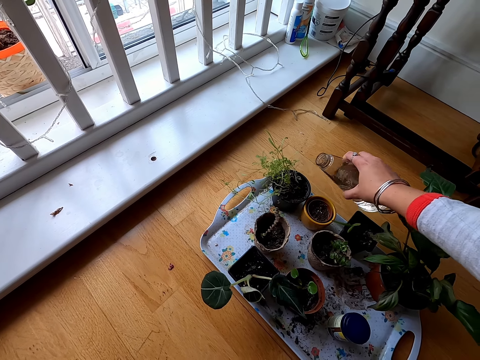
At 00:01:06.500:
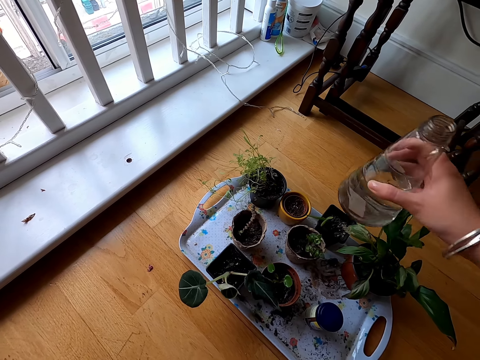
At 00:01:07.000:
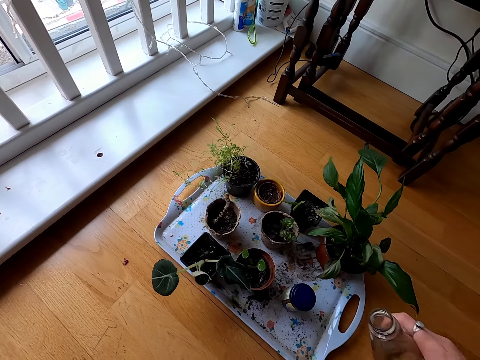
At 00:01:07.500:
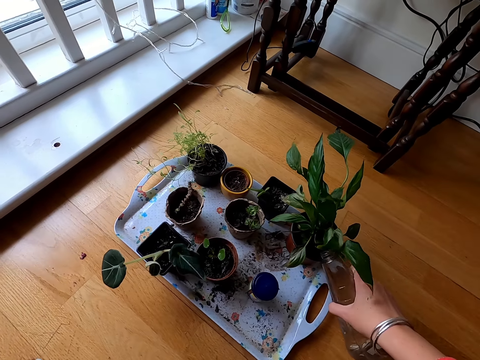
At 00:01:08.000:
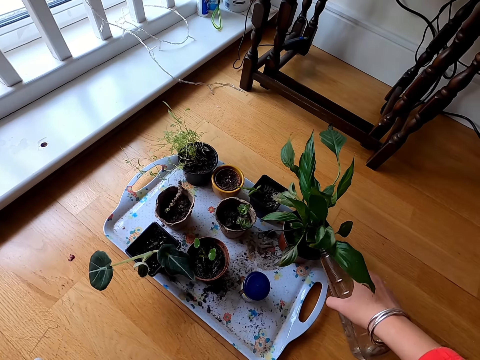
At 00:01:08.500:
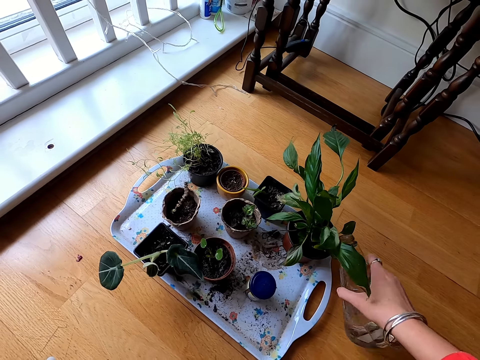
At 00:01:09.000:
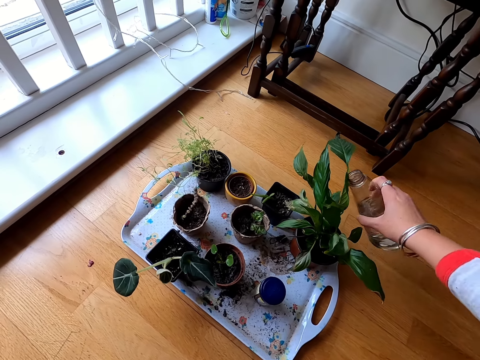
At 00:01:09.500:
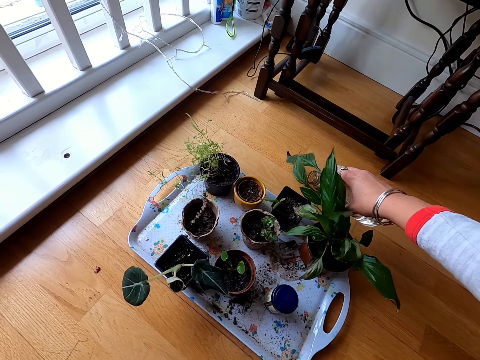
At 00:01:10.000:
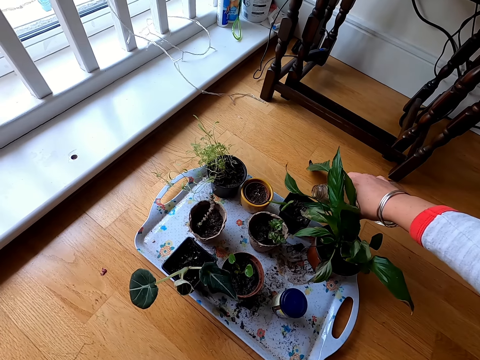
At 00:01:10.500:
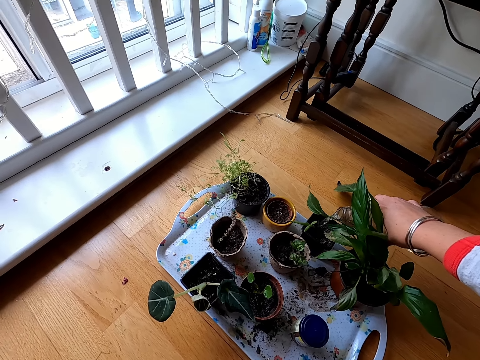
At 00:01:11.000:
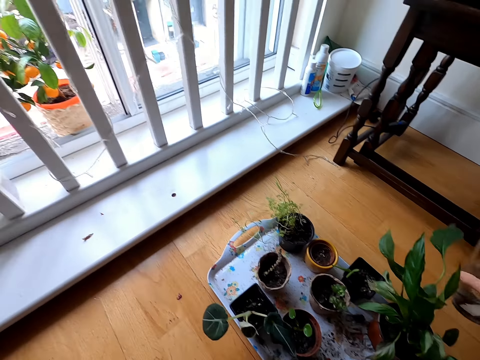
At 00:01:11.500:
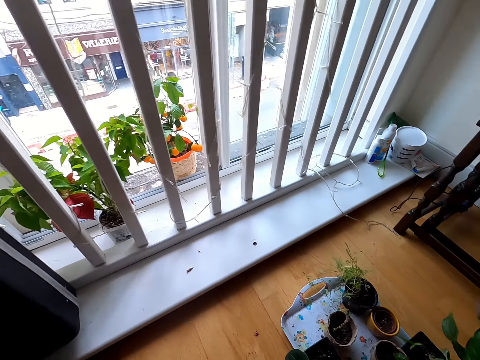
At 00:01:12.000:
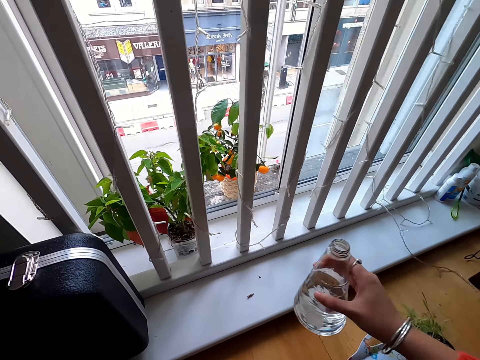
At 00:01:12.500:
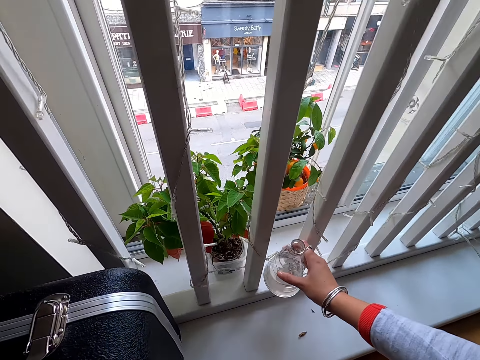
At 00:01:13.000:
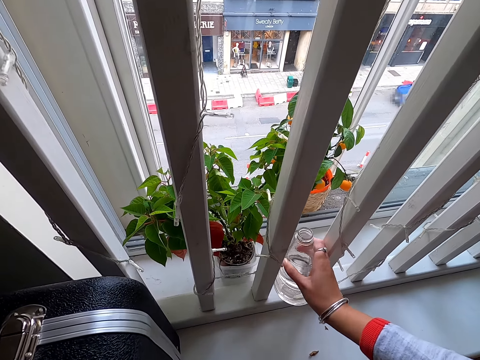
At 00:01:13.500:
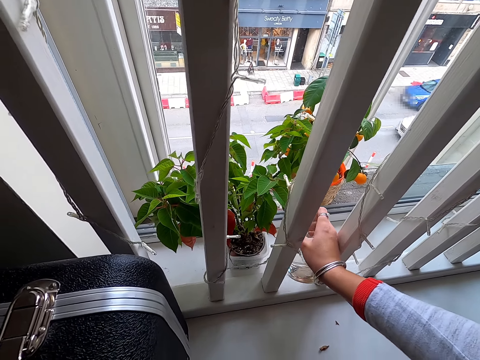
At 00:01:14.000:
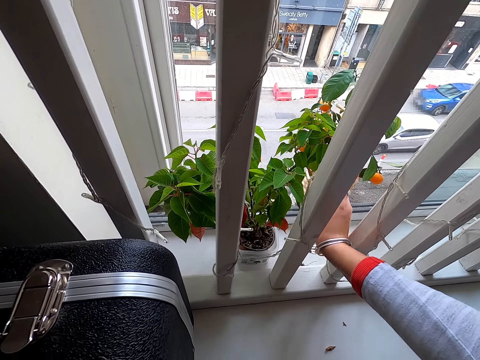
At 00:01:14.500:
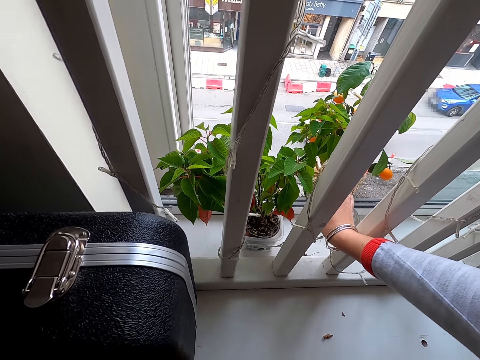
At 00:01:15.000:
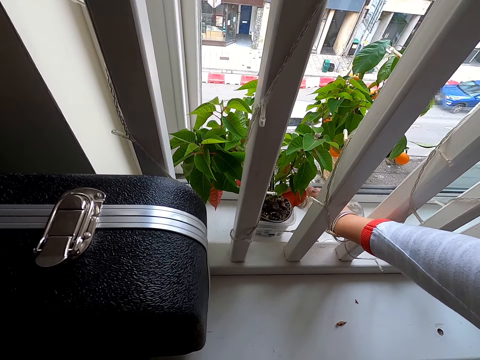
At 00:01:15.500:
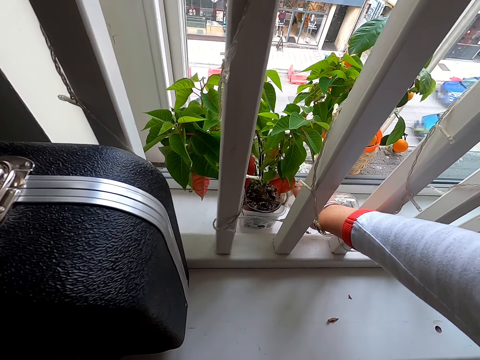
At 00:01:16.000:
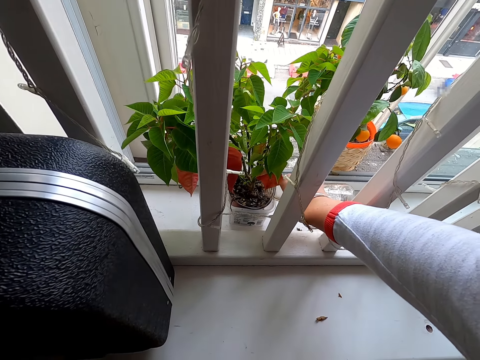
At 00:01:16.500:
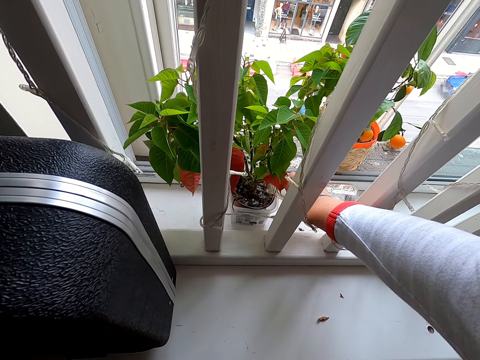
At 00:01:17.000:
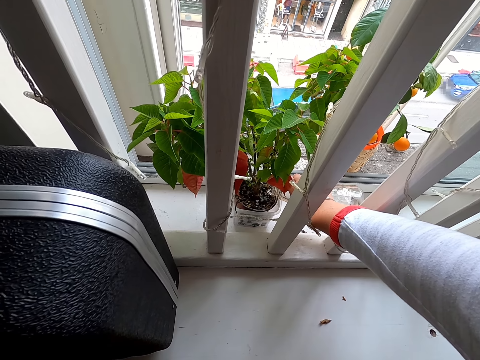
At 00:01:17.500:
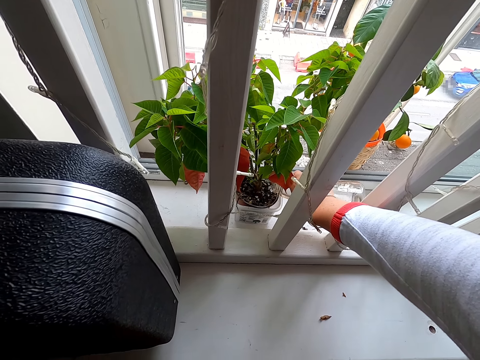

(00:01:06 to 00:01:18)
The camera wearer lifts the bottle. They water the flower. They lift the bottle. They water the flower. They lift the bottle and walk around. They pass the bottle between the rails. They water the flower.

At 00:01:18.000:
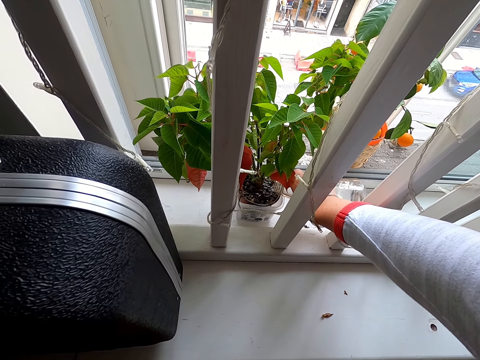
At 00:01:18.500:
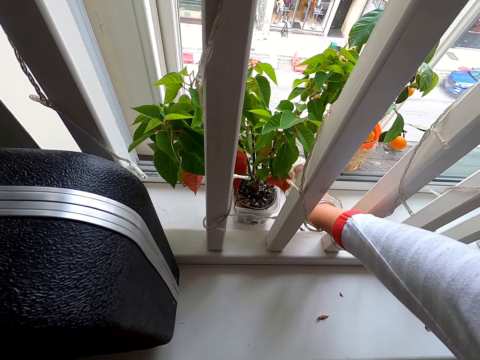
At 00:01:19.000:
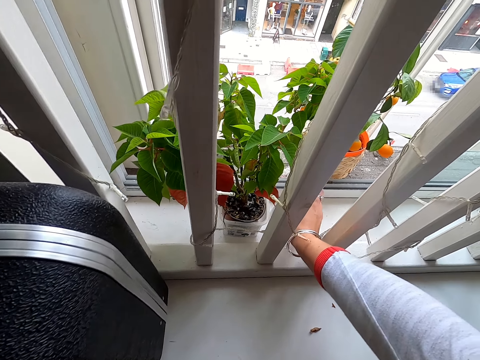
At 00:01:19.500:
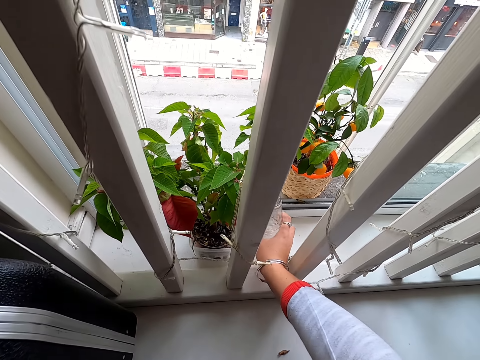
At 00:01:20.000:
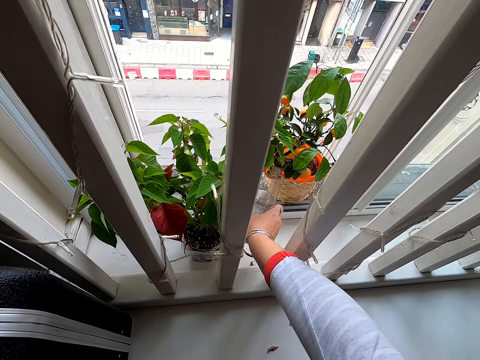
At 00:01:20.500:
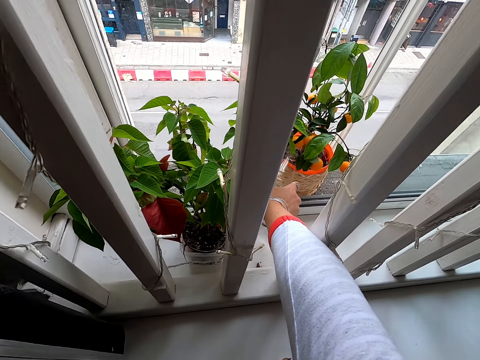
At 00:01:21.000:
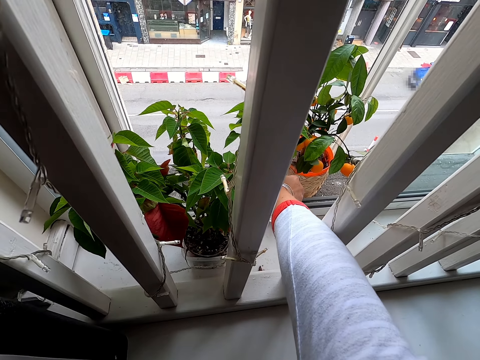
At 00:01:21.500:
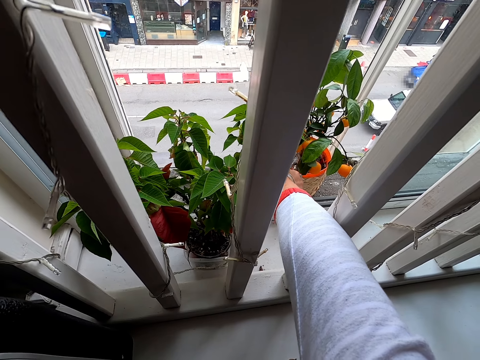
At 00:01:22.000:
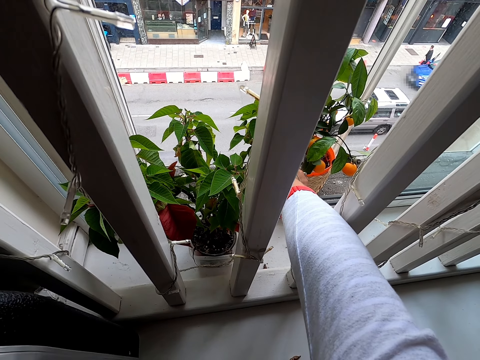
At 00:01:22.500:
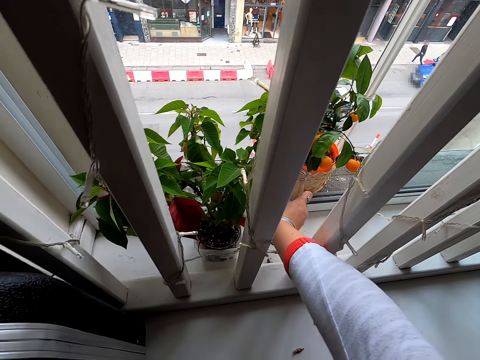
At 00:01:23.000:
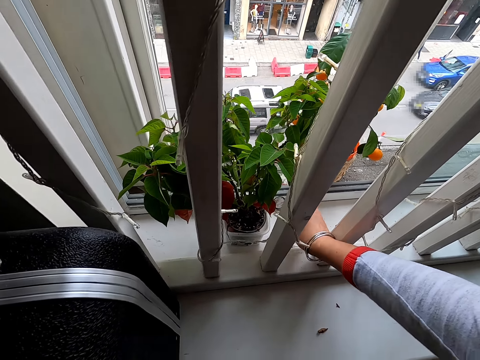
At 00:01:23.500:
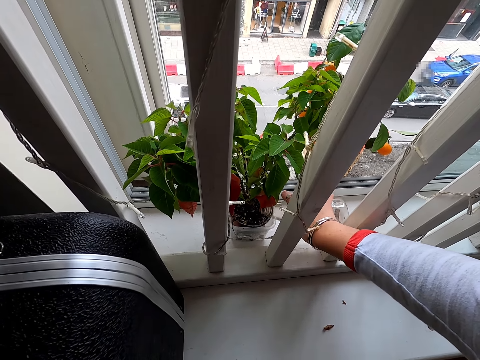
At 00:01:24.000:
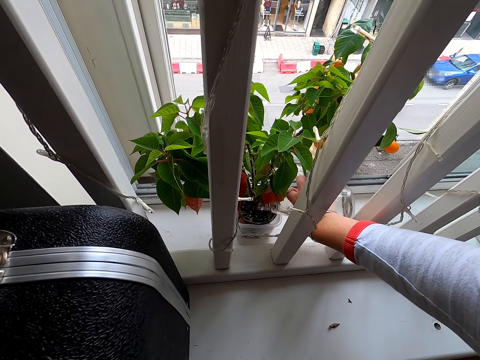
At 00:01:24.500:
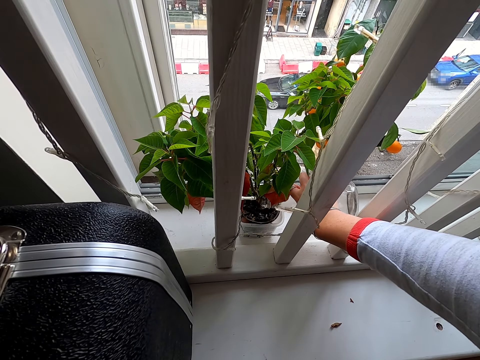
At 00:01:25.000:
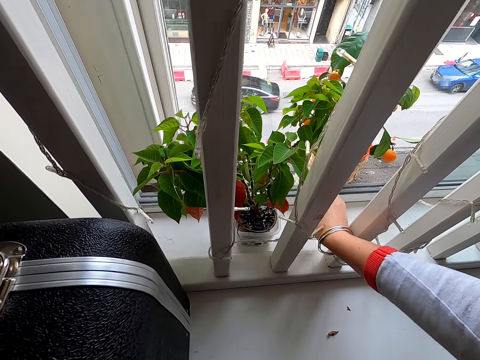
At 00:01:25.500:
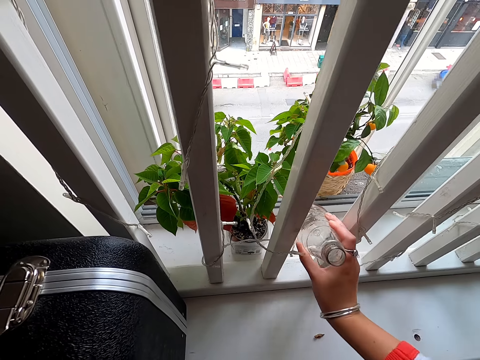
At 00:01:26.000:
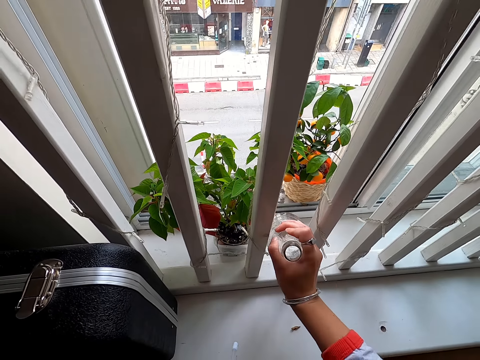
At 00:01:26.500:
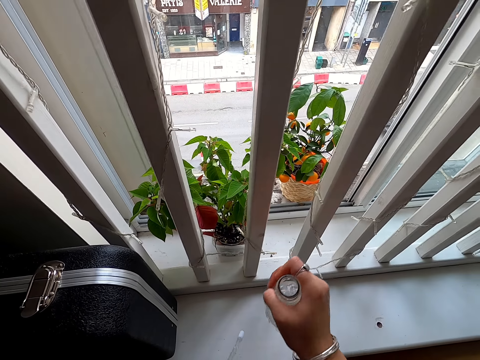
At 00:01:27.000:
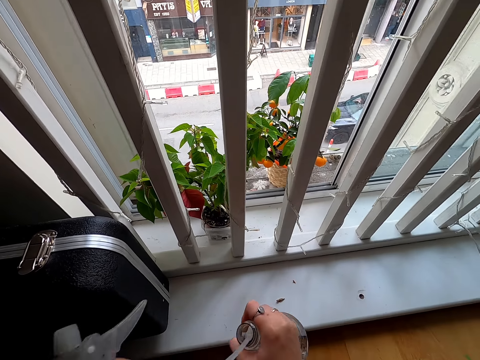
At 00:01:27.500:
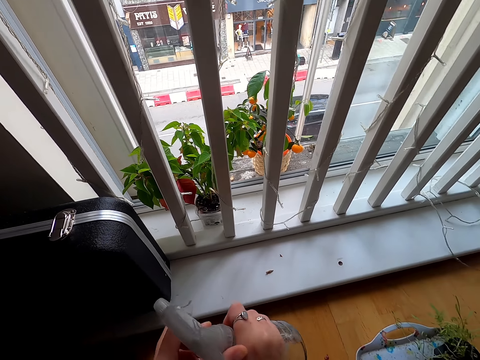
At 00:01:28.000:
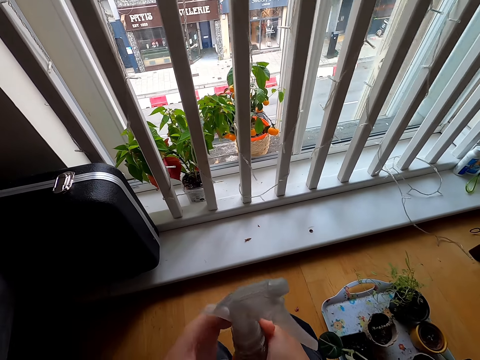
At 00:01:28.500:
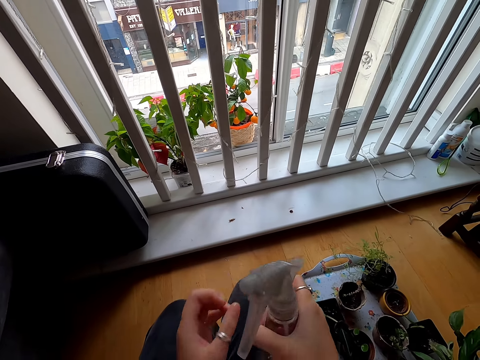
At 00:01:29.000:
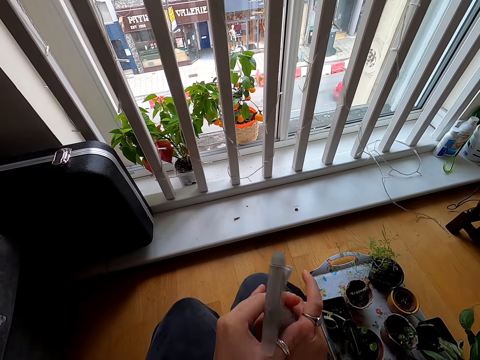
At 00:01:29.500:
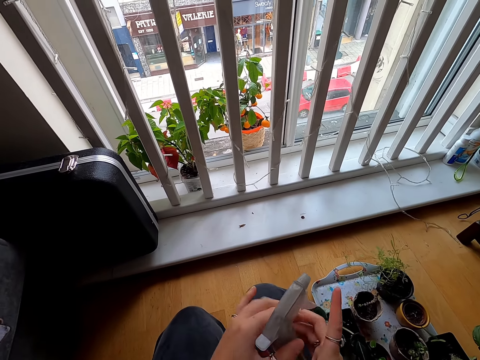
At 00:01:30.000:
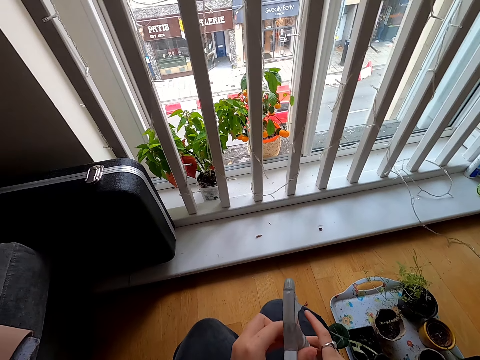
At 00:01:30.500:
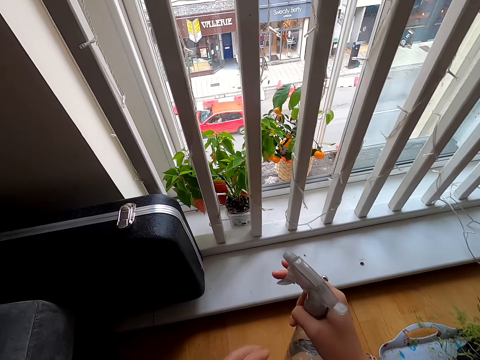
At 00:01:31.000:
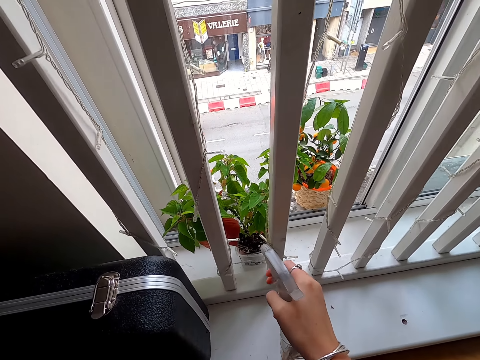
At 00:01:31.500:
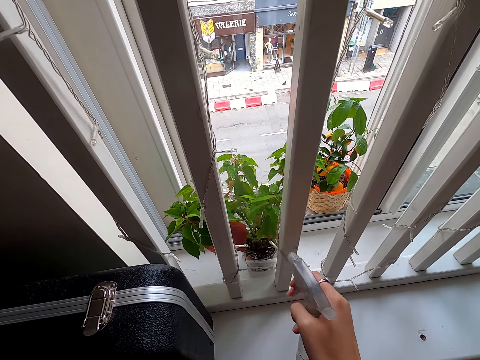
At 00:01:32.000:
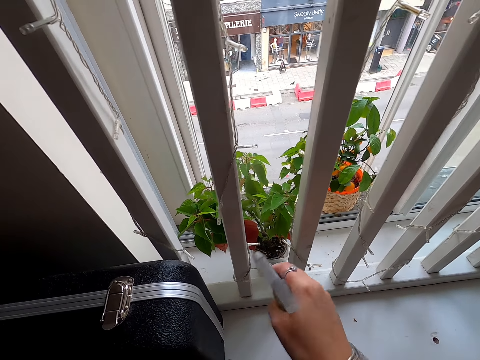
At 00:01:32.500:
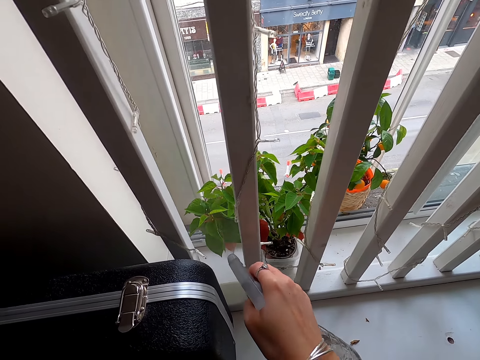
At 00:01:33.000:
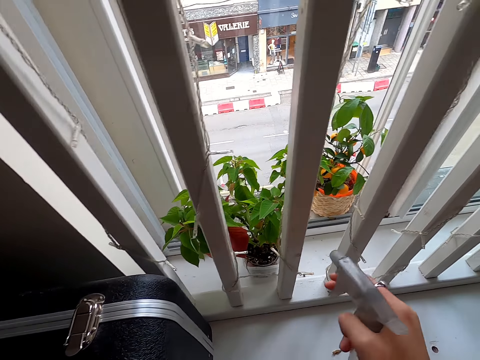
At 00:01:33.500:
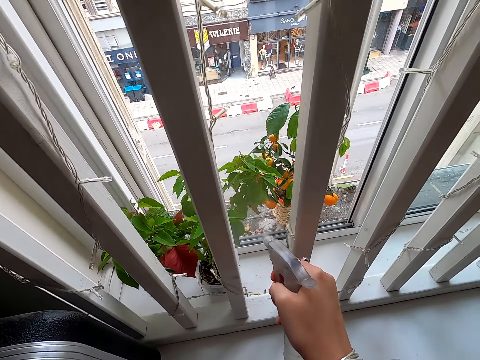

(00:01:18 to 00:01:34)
The camera wearer lifts the bottle. They water the flower. They lift the bottle. They water the flower. They pass the bottle between the rails. They close the bottle with the self-priming spray mechanism. They move the spray bottle. They spray the flower.
